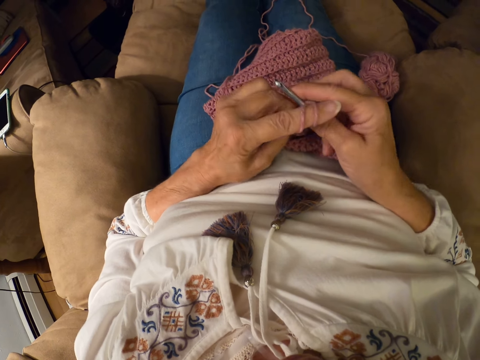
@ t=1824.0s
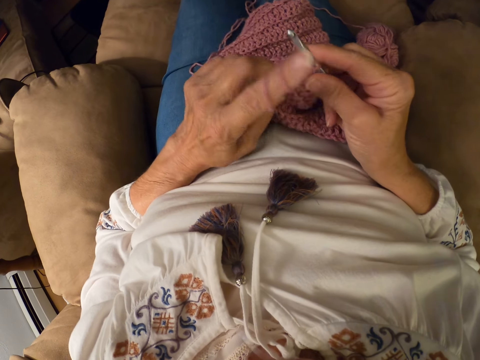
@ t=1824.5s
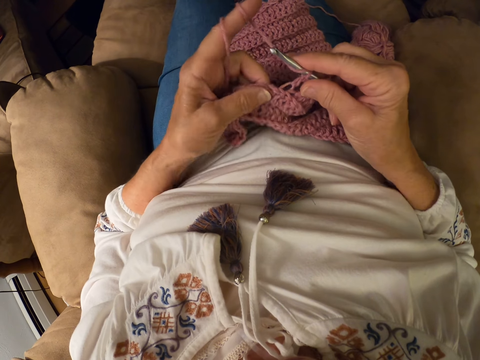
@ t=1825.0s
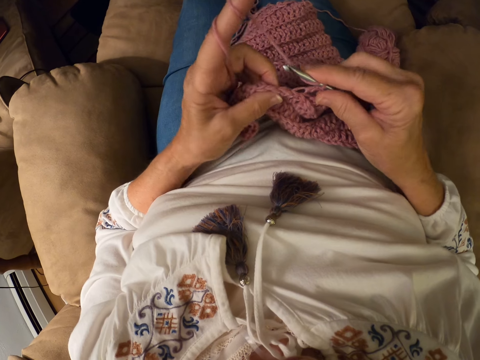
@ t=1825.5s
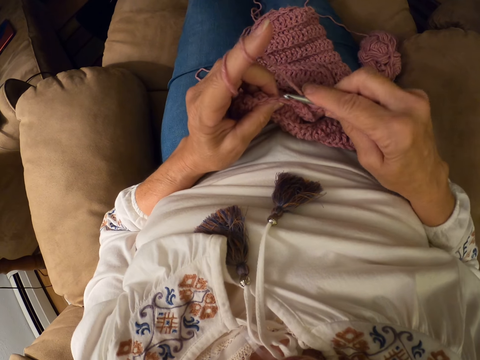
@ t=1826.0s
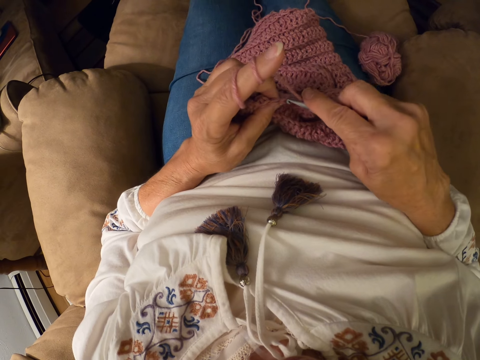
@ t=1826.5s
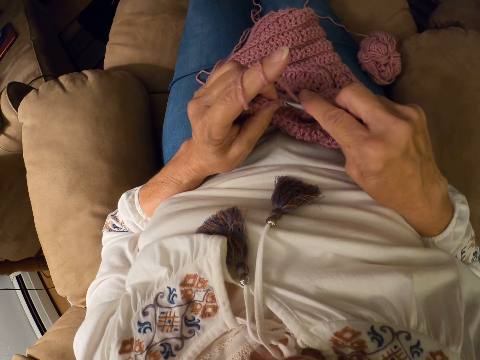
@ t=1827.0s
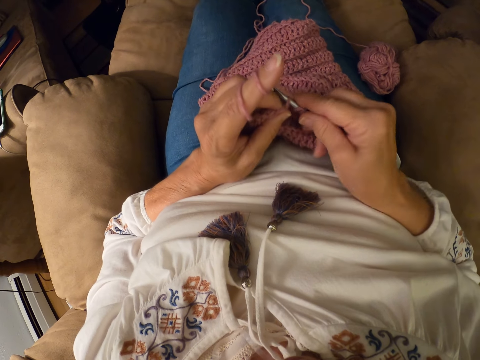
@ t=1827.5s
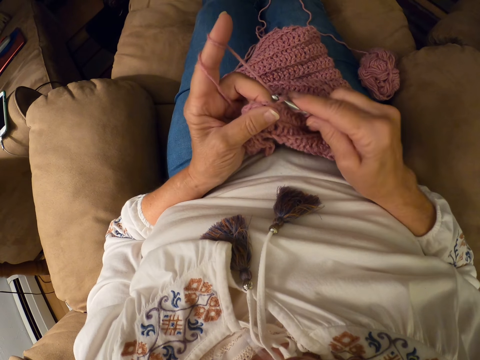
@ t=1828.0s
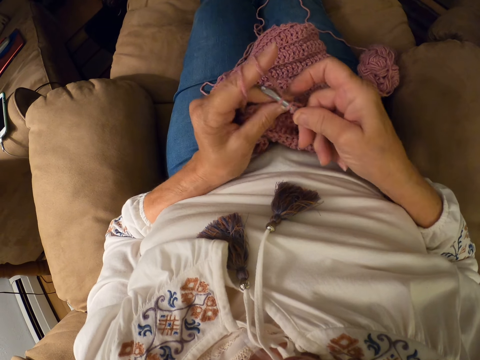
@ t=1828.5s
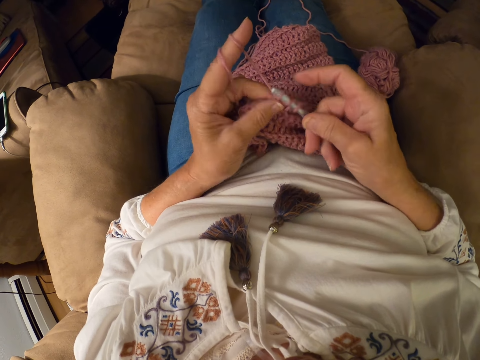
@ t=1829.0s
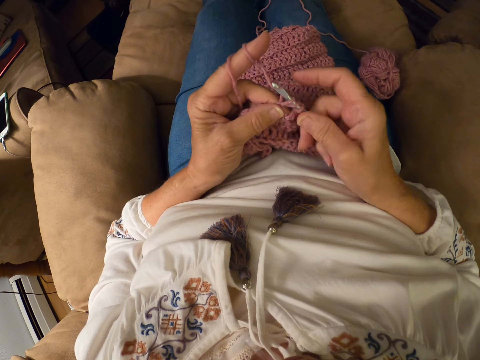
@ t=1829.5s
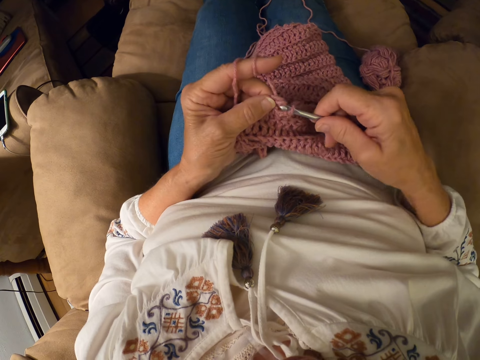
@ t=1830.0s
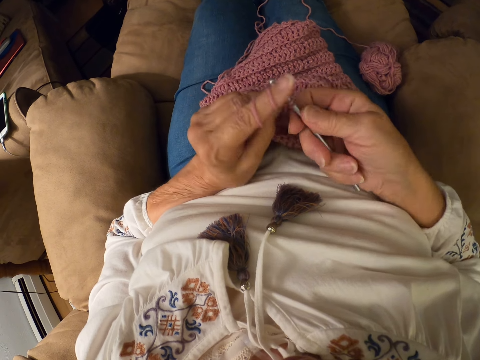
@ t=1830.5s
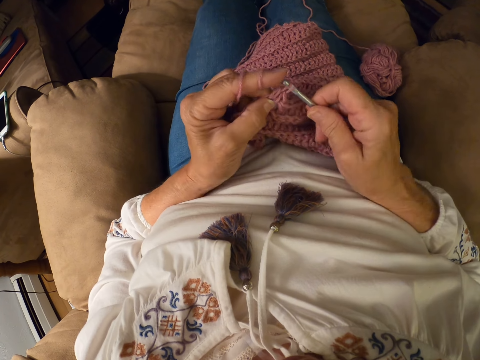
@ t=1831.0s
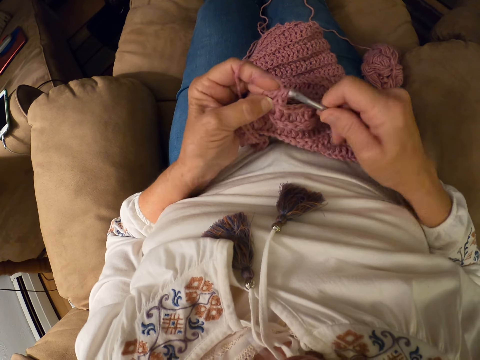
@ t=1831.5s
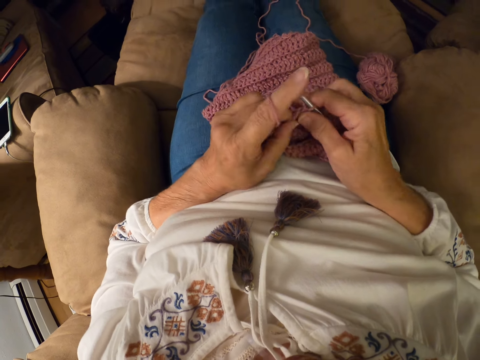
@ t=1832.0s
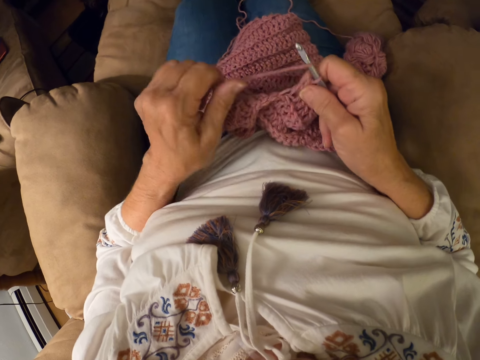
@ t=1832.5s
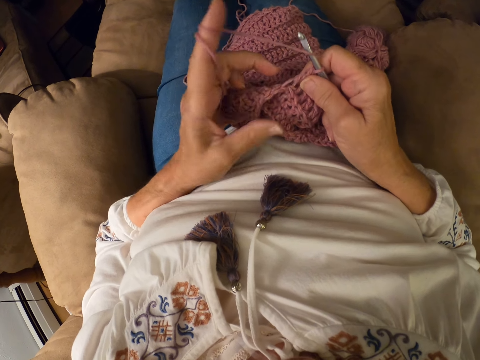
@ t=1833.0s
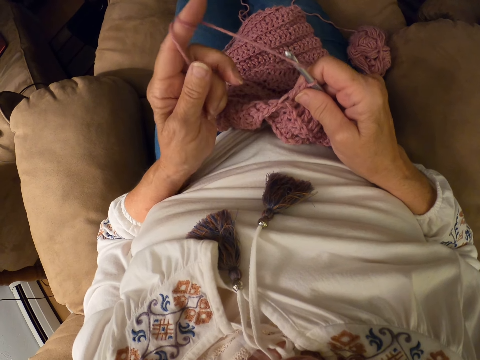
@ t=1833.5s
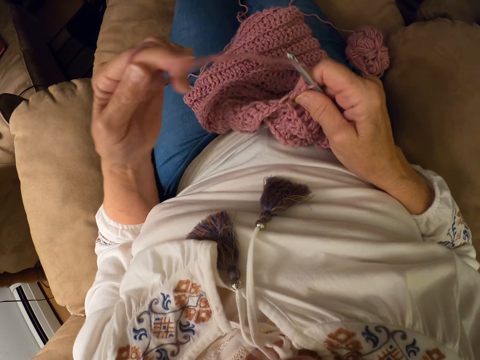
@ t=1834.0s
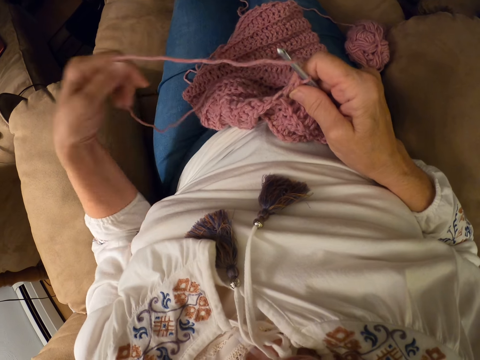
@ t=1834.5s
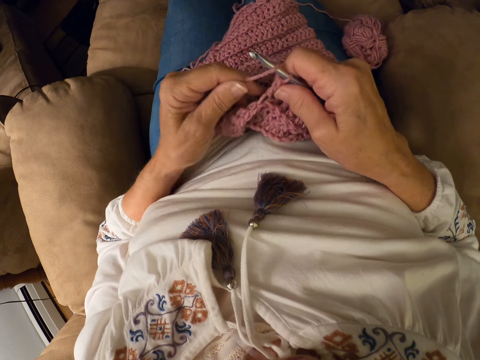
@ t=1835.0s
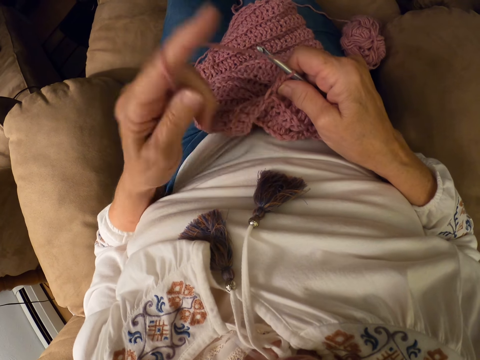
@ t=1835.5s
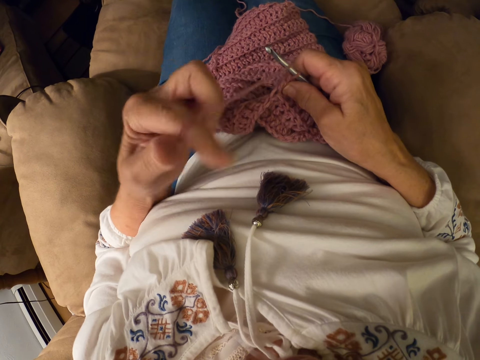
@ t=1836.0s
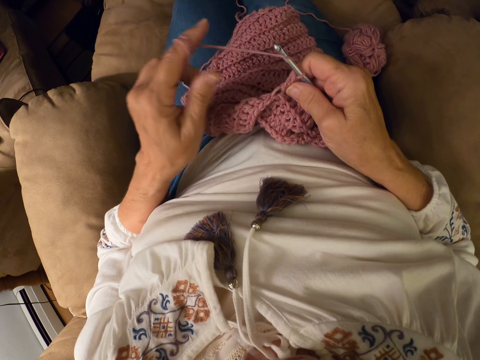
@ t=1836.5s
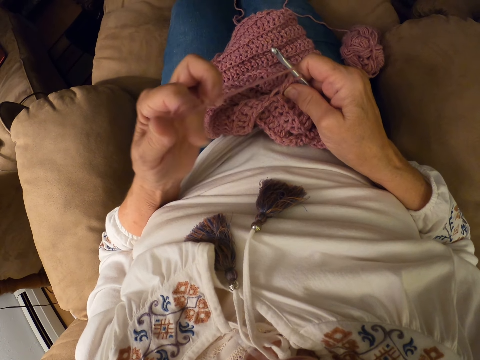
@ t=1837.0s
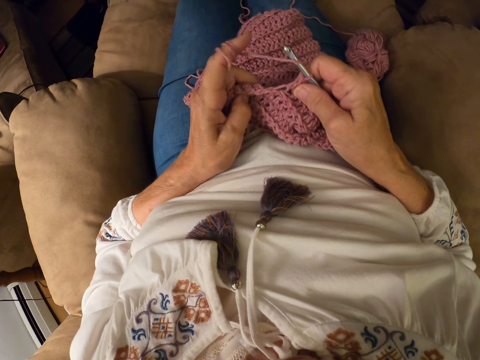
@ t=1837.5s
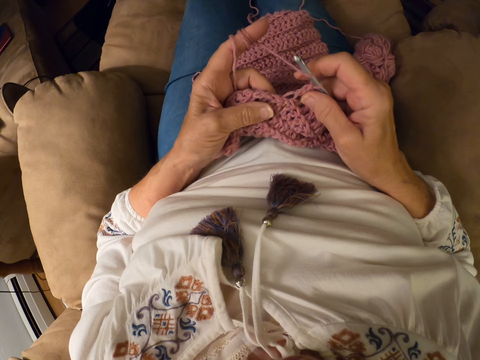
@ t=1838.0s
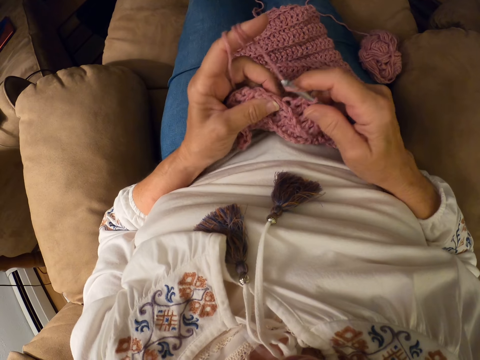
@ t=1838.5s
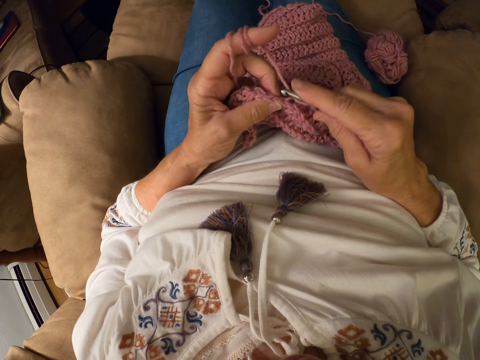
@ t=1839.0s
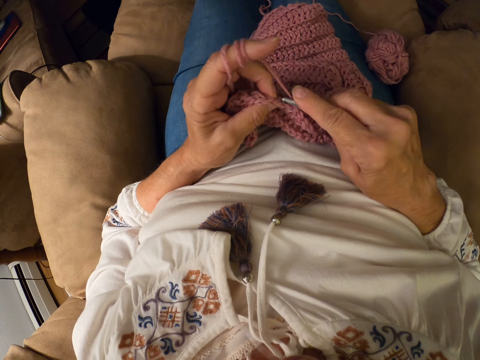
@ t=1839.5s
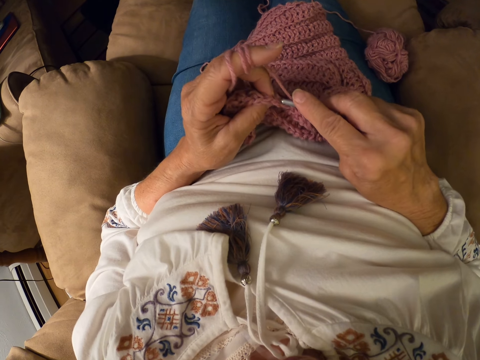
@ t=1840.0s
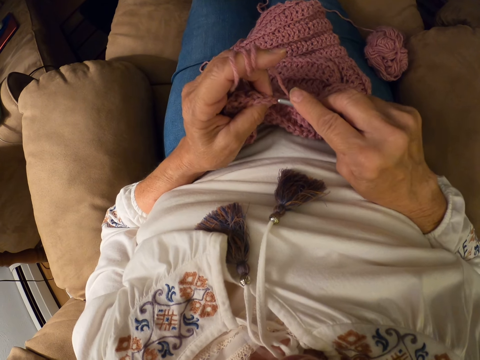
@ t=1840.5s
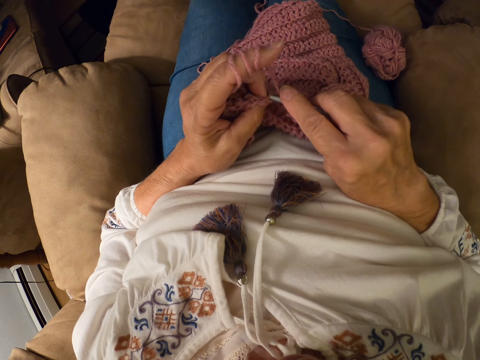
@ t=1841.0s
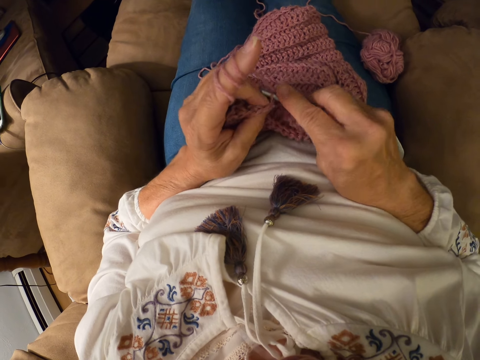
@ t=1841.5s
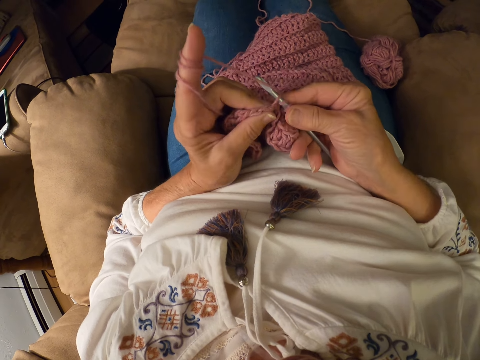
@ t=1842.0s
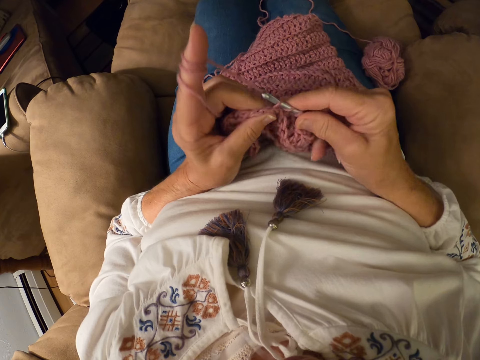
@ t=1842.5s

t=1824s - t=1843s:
The camera wearer rolls the yarn with her left index finger. She rolls the yarn with her left index finger again. She crochets the garment with the yarn and the crochet hook.

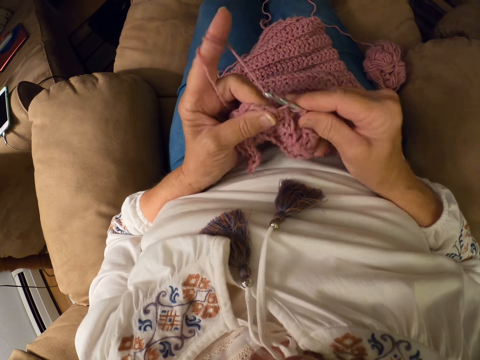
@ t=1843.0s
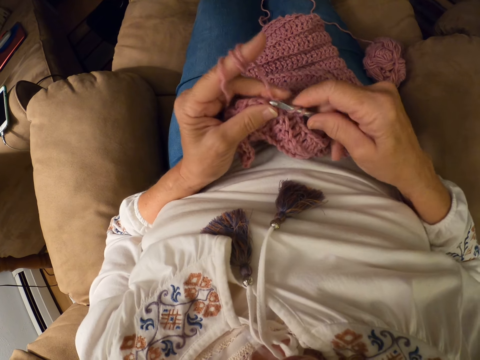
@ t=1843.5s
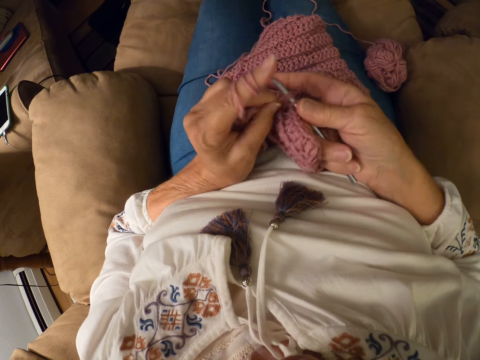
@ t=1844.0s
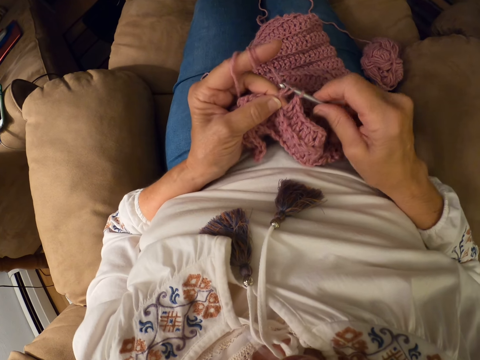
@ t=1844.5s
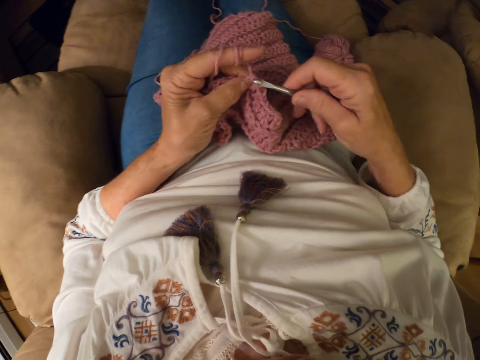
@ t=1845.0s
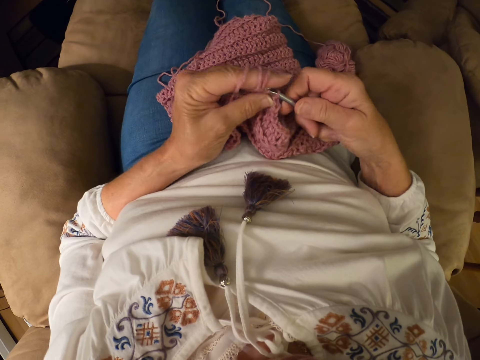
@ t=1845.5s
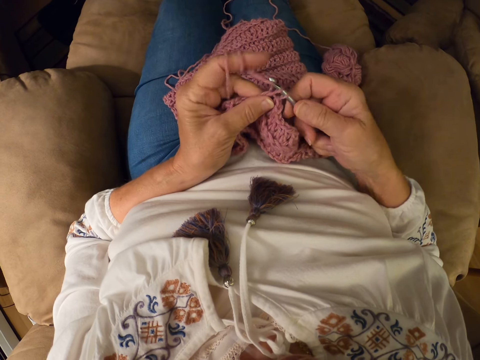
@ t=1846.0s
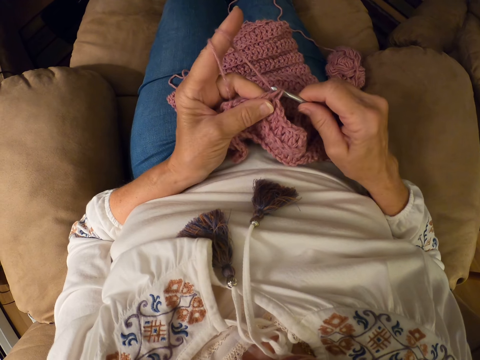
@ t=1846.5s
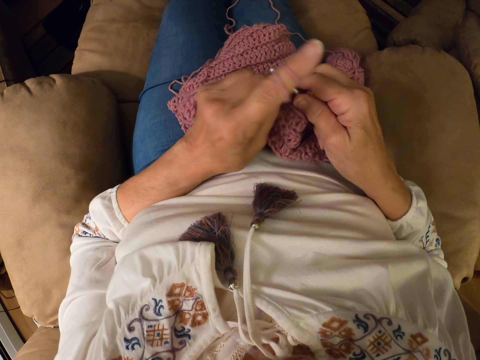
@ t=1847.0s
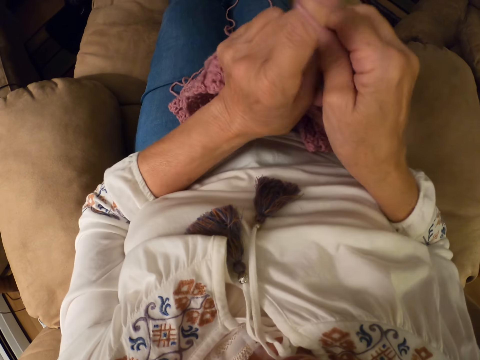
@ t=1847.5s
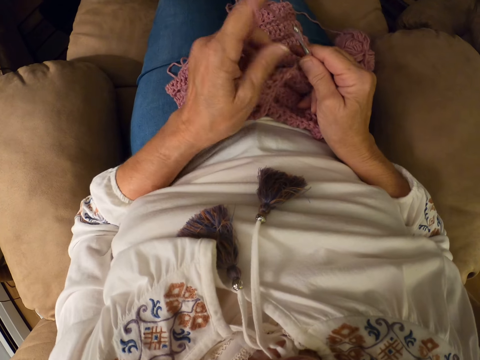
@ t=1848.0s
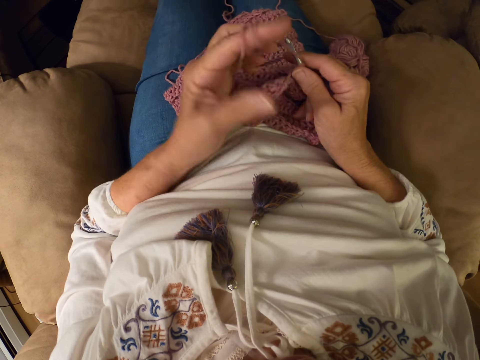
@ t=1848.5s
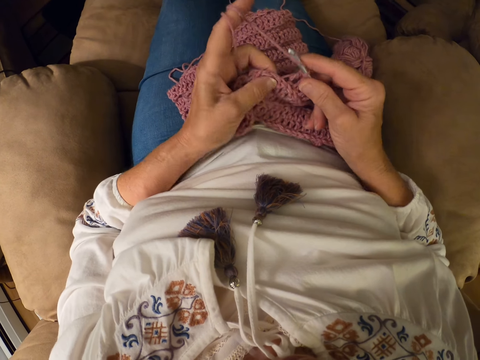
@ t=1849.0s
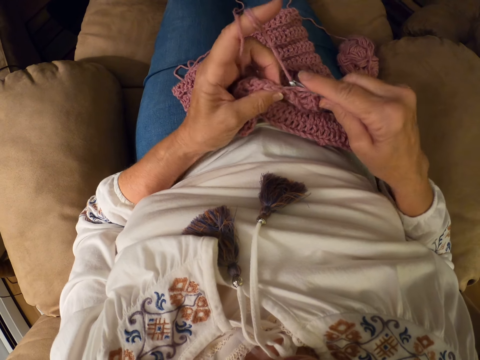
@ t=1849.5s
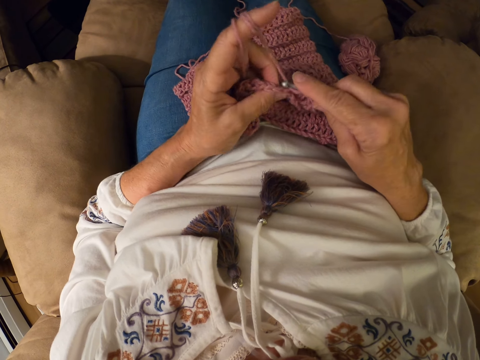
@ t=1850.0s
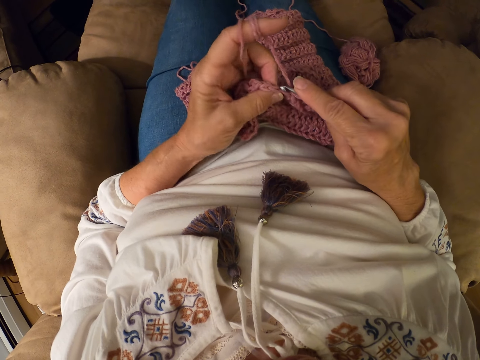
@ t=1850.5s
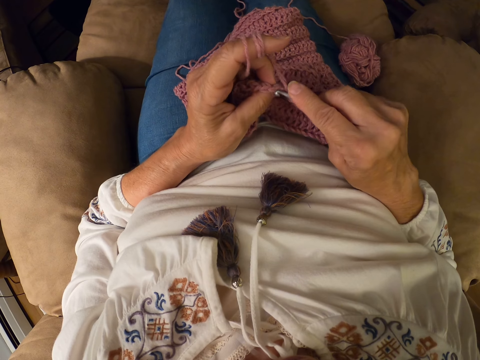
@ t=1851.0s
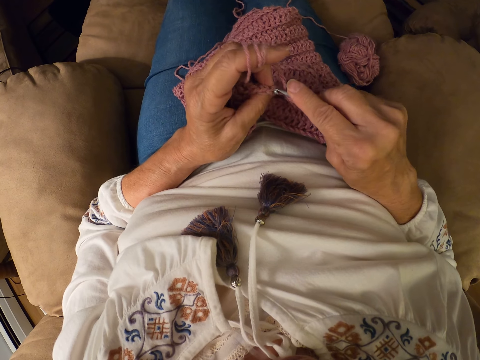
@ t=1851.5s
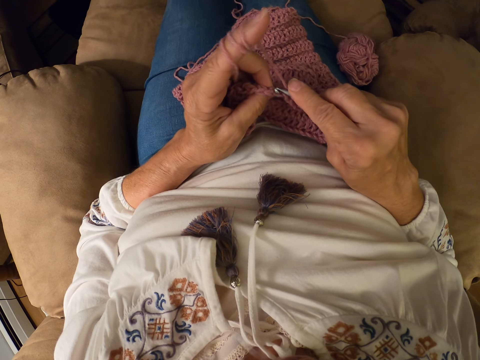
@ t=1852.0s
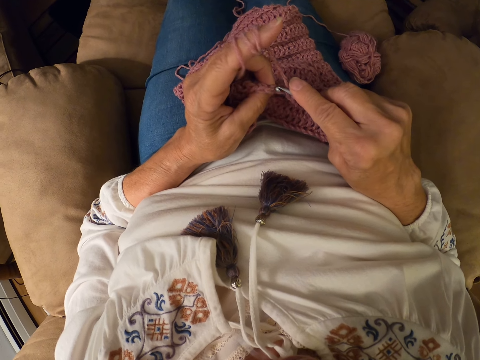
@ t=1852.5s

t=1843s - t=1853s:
The camera wearer rolls the yarn on her finger. She crochets the garment with the yarn and the hook.
